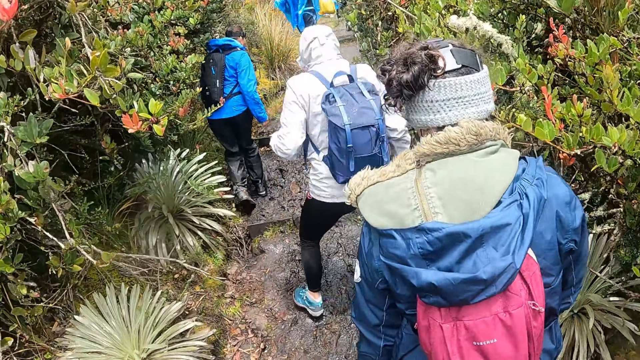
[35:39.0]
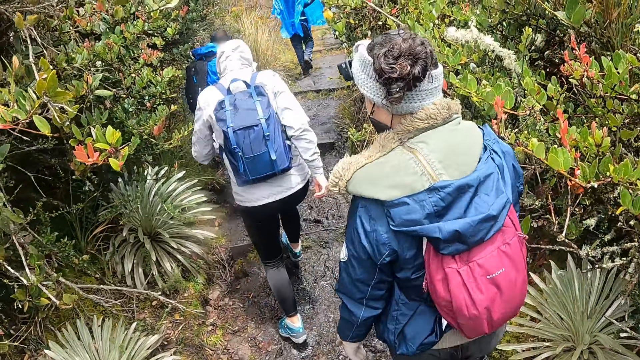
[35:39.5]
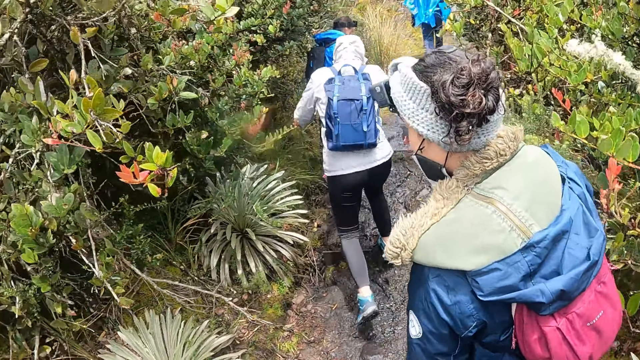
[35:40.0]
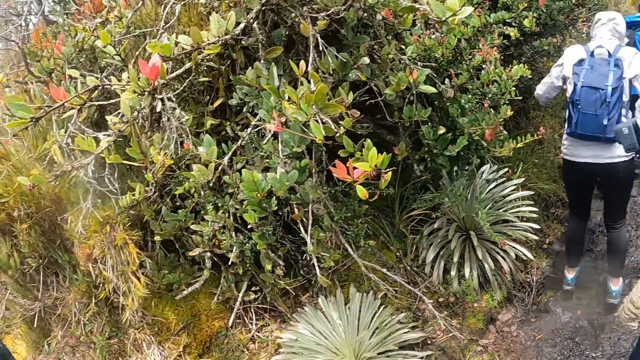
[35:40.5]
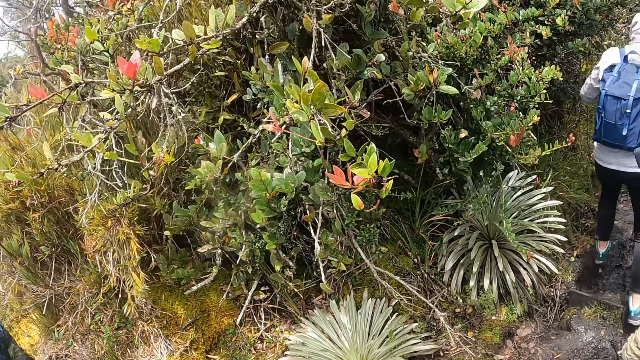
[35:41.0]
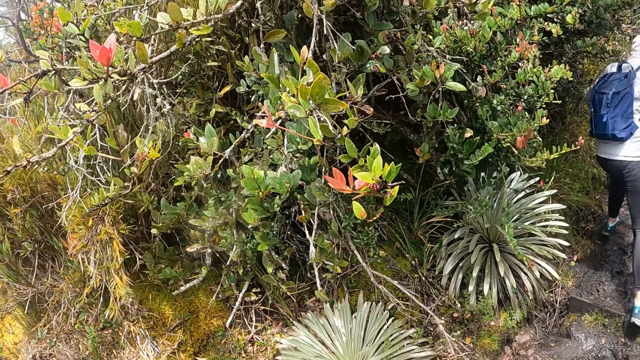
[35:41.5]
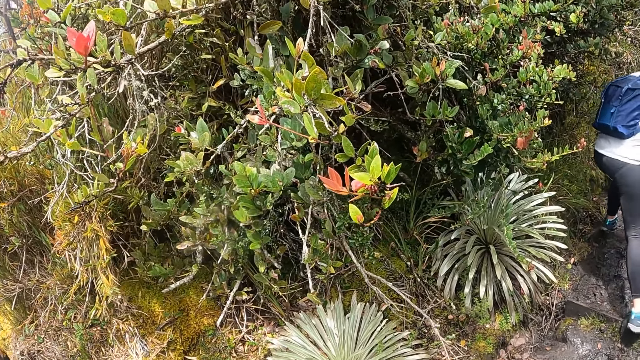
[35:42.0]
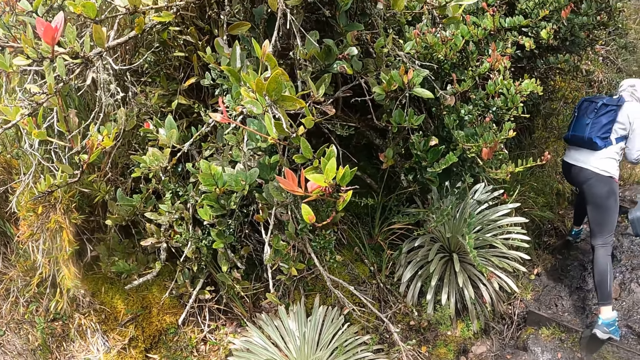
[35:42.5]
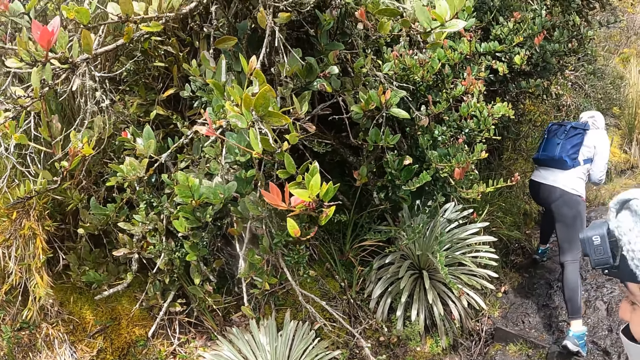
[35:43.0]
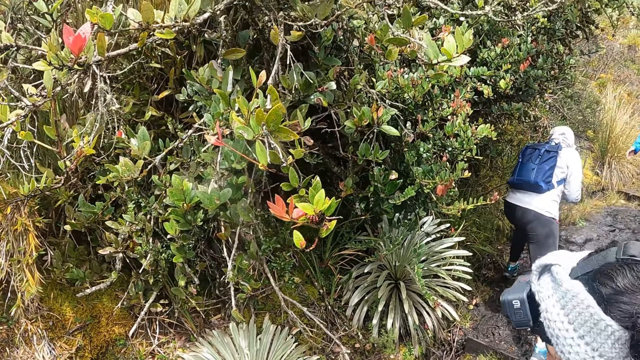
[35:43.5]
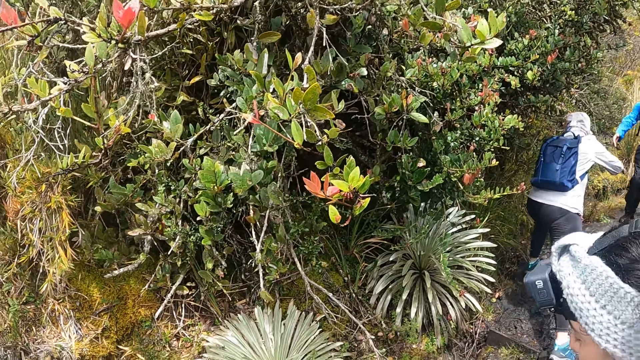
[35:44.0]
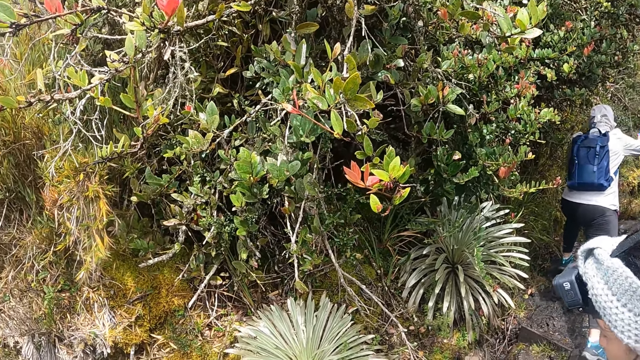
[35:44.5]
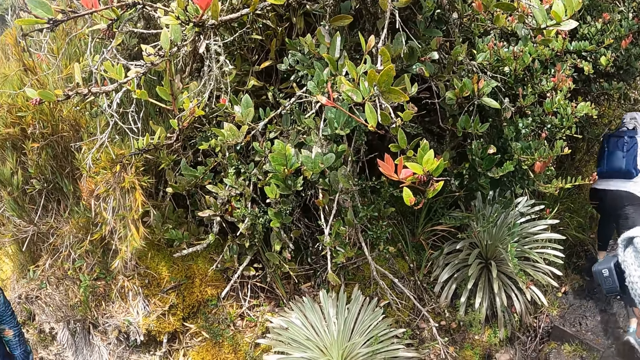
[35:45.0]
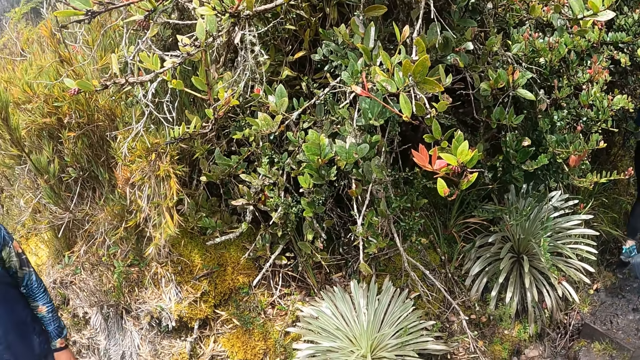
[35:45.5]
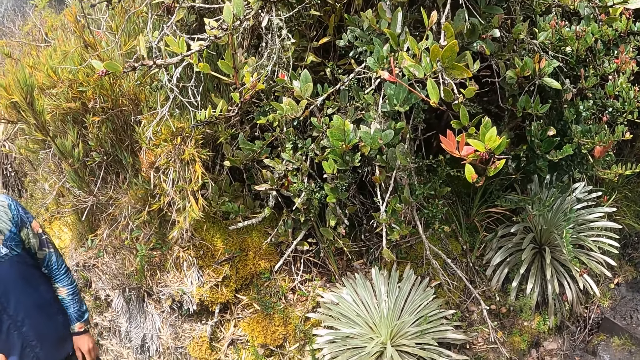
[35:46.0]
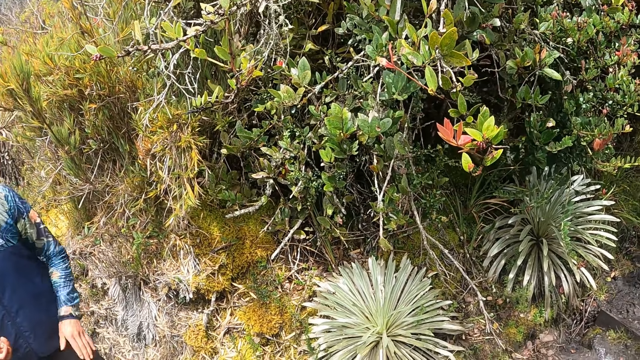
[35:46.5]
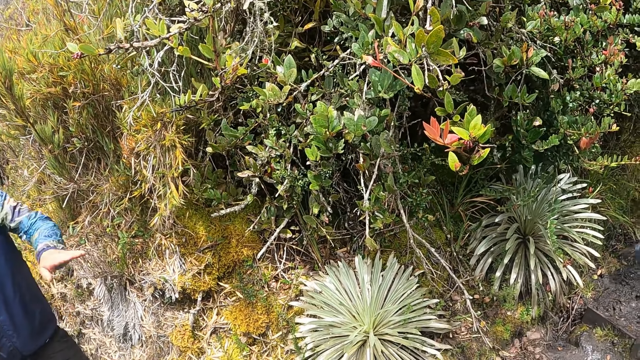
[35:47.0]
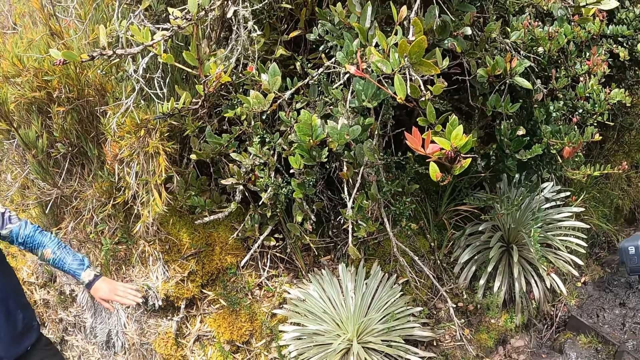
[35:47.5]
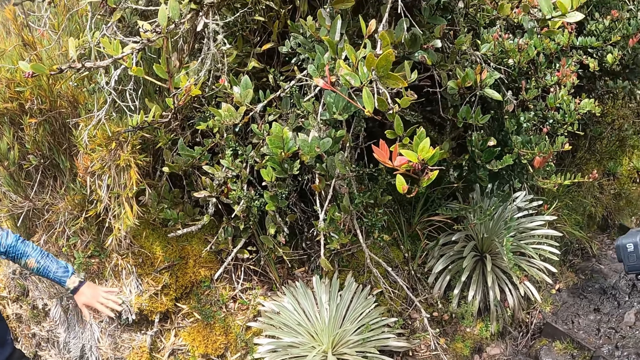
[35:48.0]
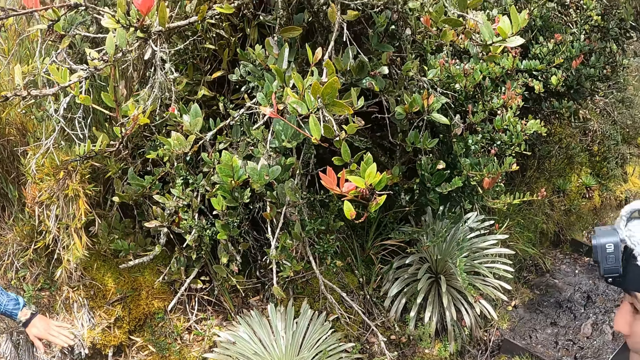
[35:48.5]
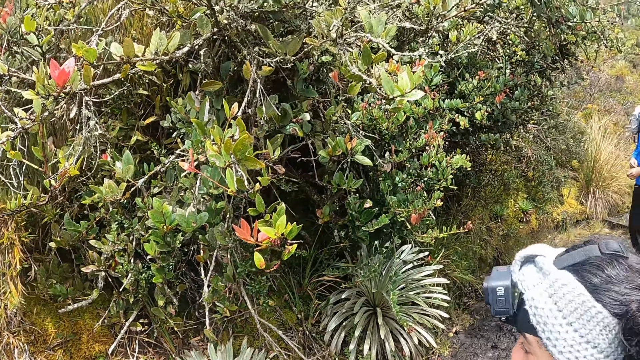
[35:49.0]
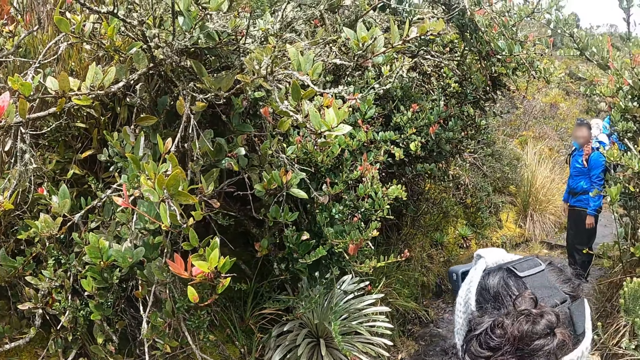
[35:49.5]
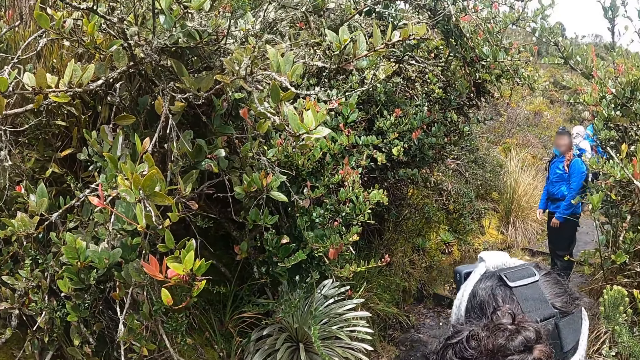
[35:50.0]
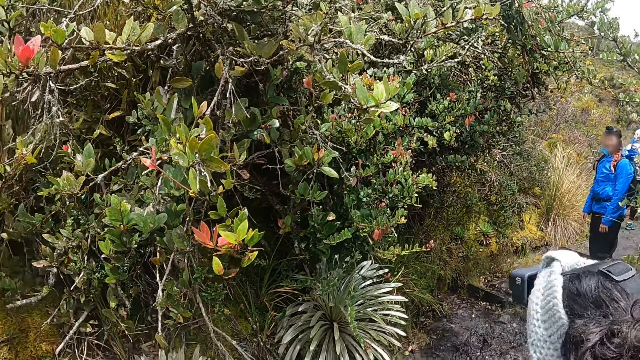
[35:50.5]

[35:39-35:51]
The woman stretches her right hand towards another woman. The camera wearer talks to a girl. A man gesticulates with his left hand.

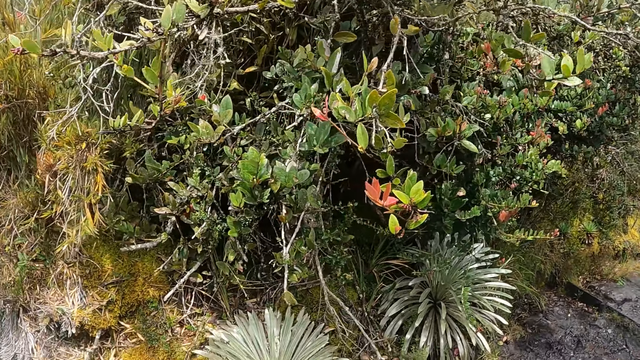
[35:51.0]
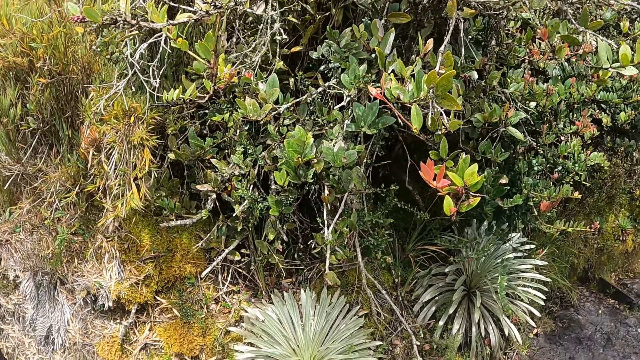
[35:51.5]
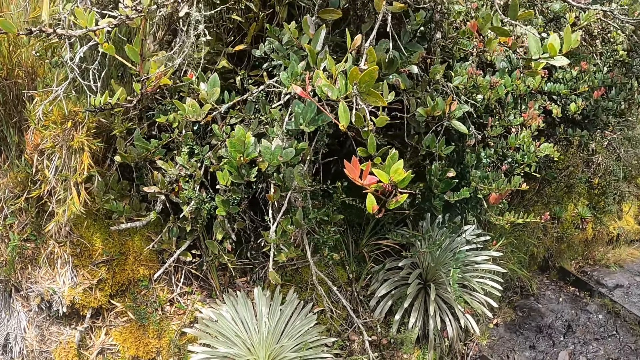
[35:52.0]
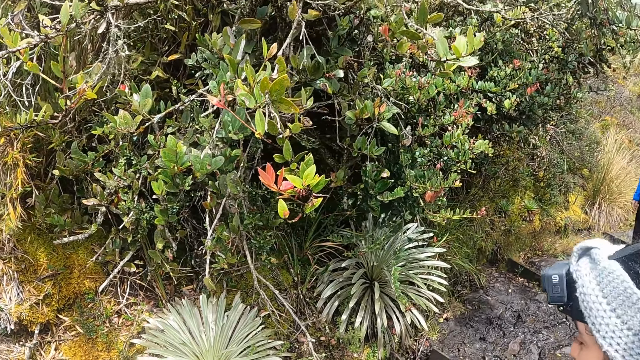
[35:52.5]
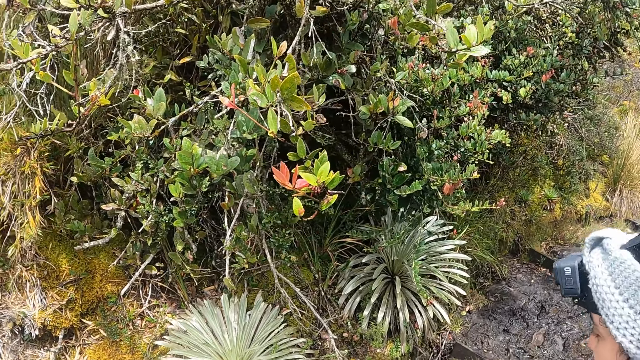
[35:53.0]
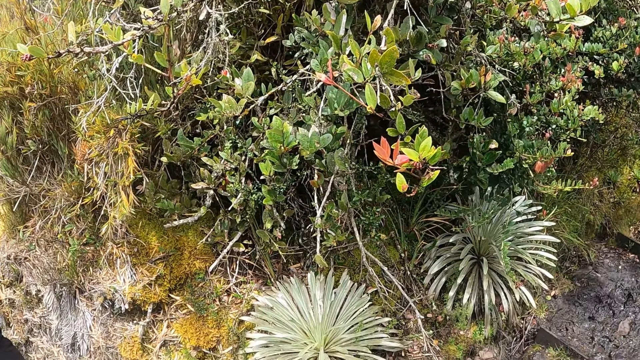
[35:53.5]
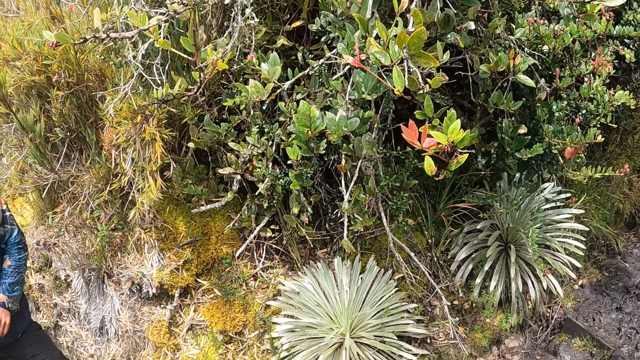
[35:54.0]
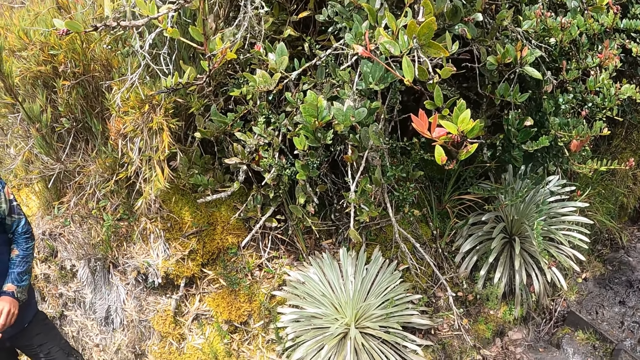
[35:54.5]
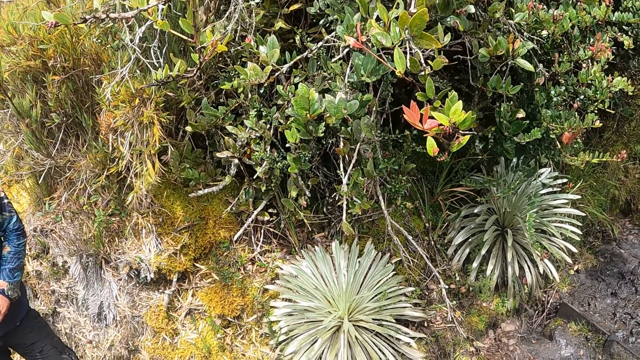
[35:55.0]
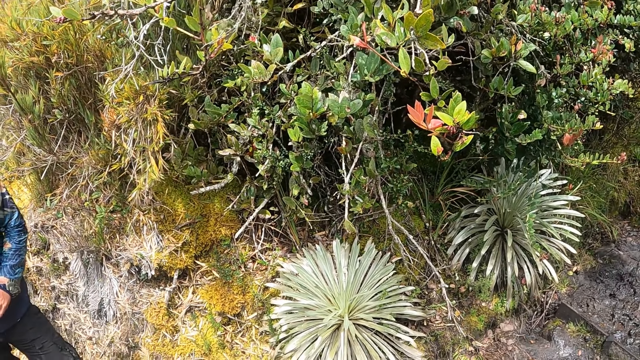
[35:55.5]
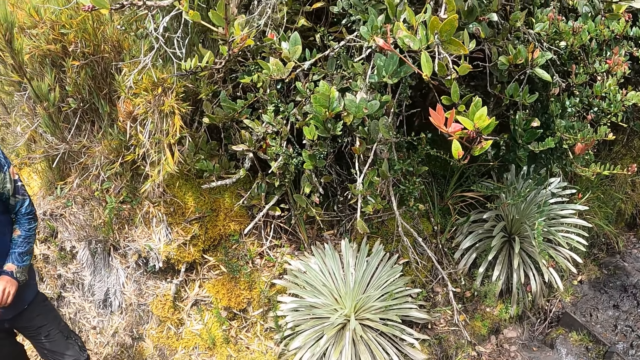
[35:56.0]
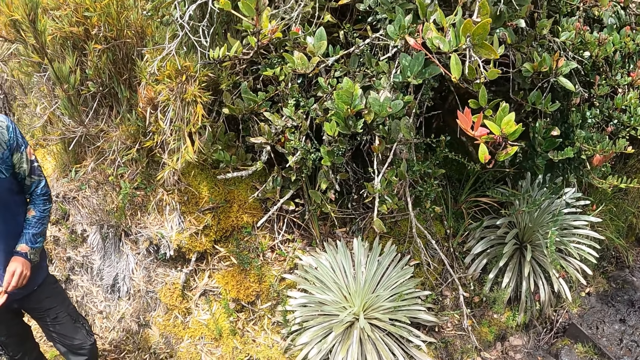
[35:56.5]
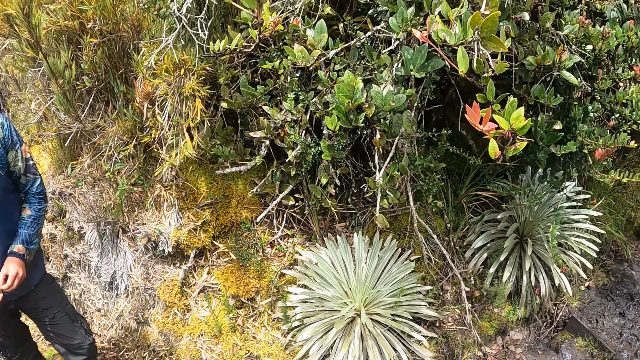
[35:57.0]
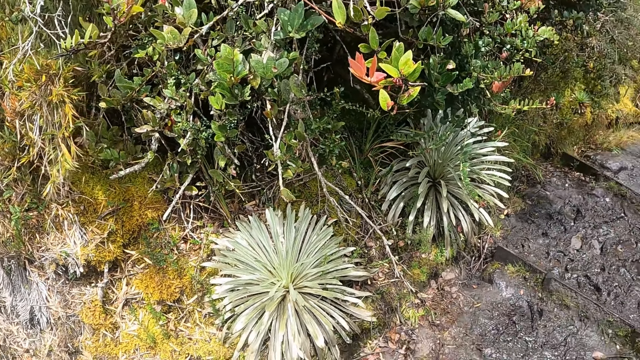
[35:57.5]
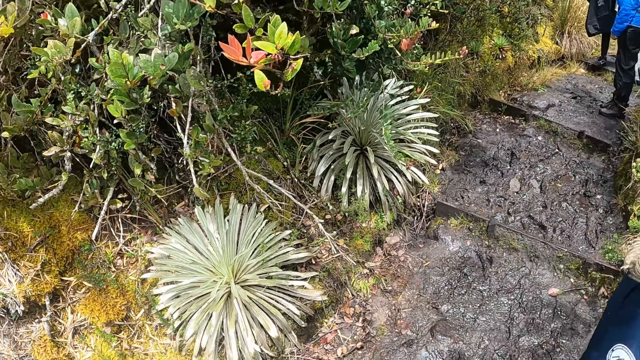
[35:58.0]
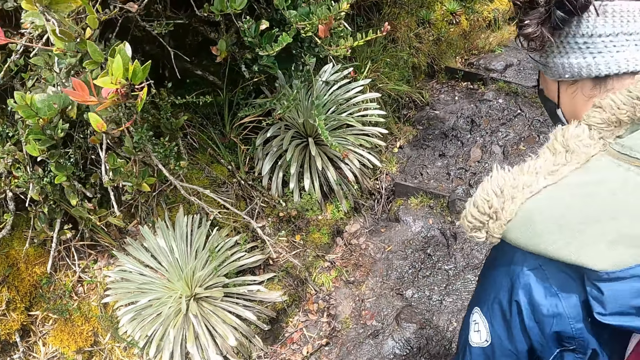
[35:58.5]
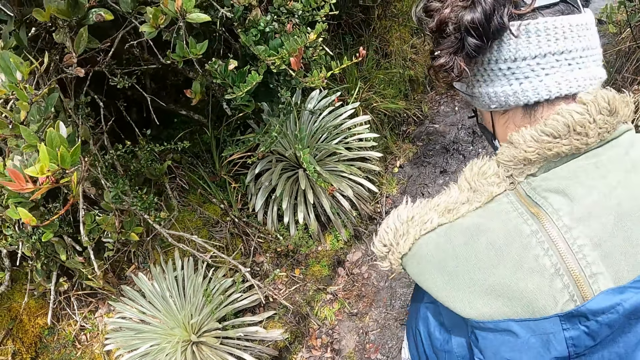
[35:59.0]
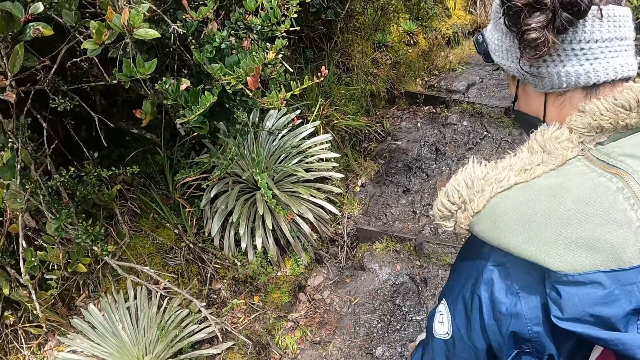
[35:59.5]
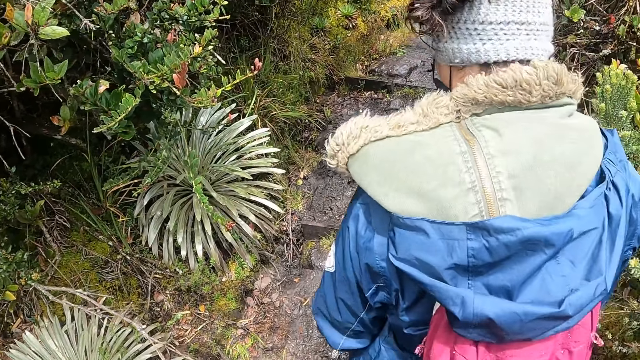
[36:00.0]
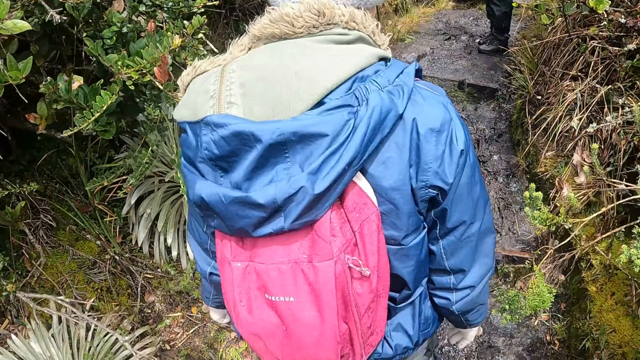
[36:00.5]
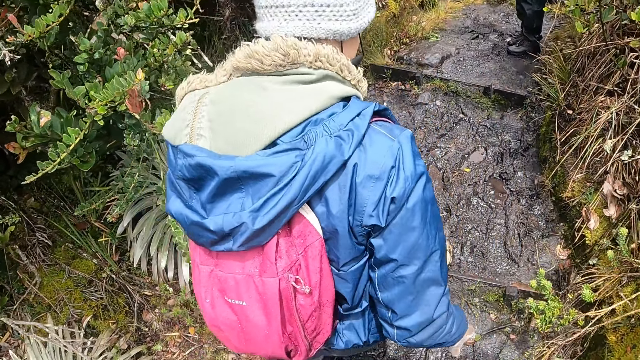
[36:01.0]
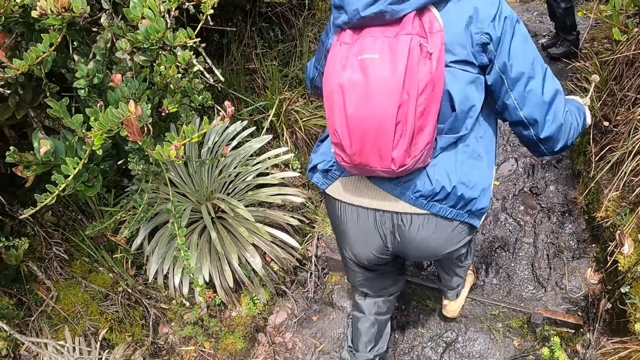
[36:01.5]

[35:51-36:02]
The camera wearer walks through the bush. The woman walks through the bush.
